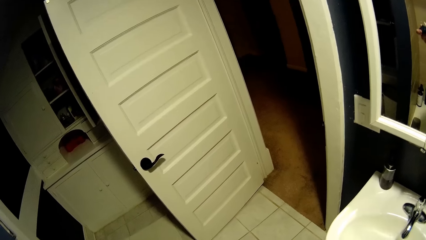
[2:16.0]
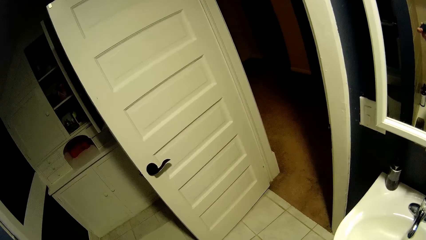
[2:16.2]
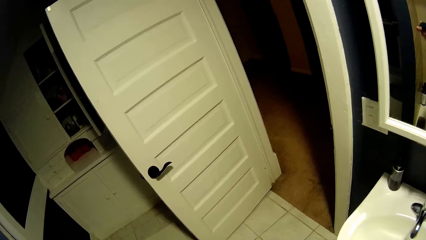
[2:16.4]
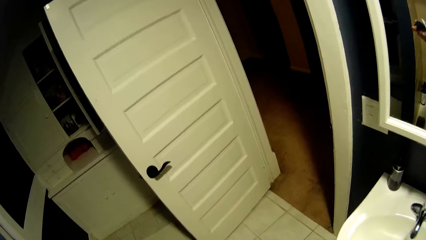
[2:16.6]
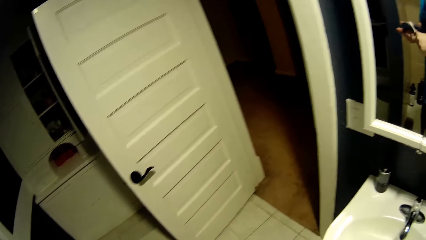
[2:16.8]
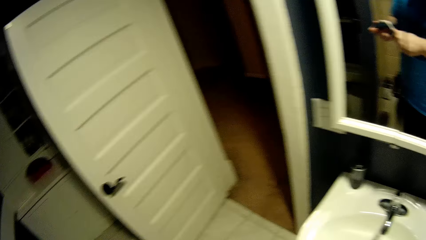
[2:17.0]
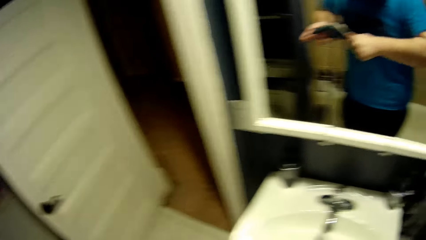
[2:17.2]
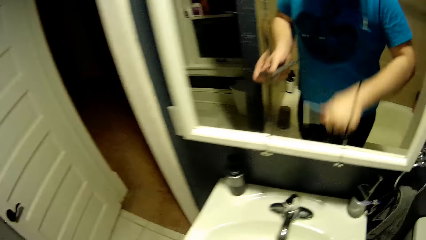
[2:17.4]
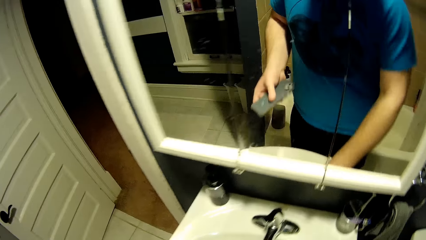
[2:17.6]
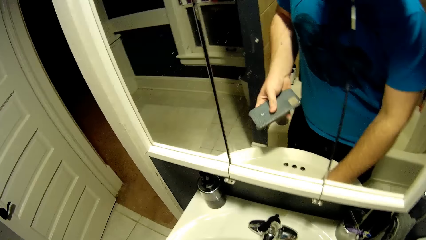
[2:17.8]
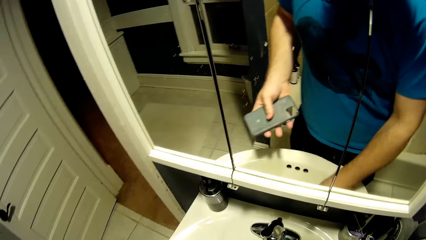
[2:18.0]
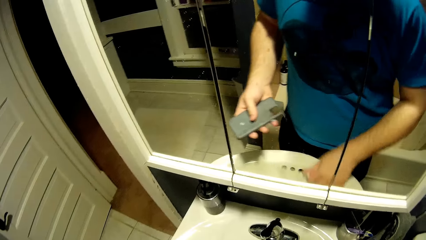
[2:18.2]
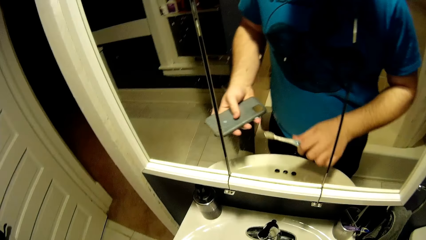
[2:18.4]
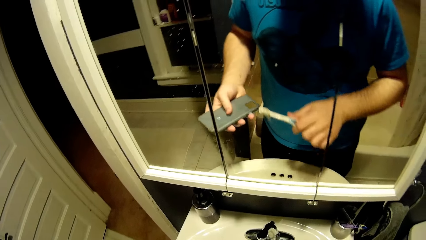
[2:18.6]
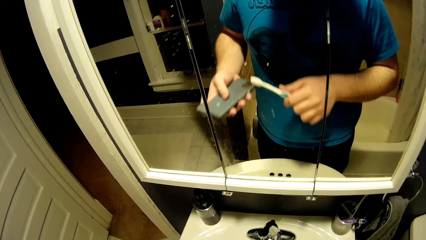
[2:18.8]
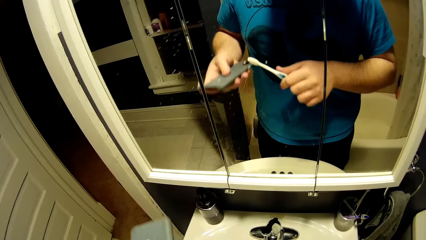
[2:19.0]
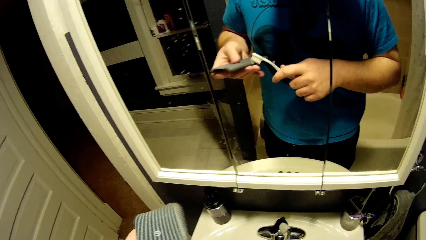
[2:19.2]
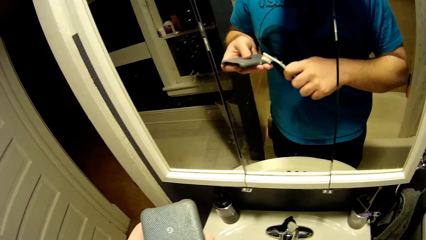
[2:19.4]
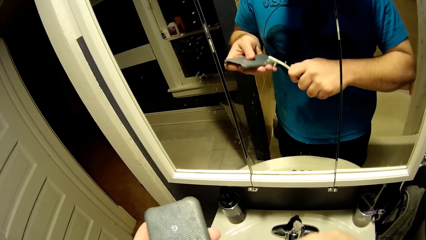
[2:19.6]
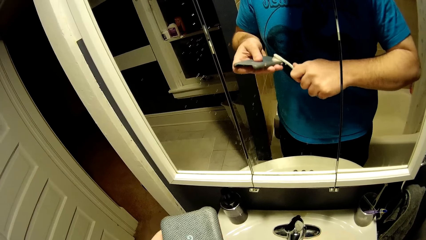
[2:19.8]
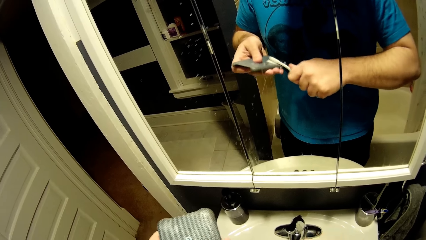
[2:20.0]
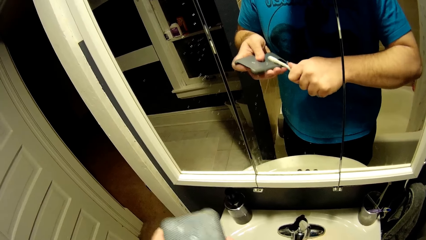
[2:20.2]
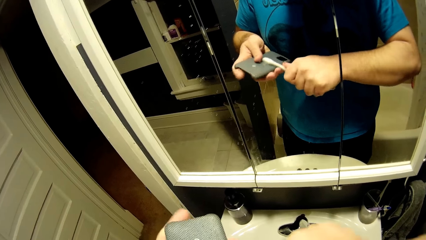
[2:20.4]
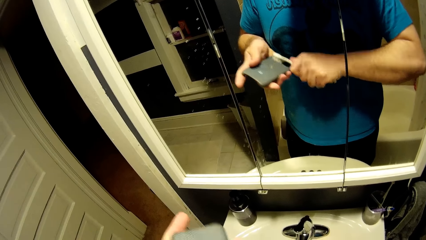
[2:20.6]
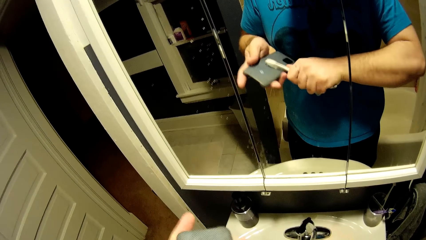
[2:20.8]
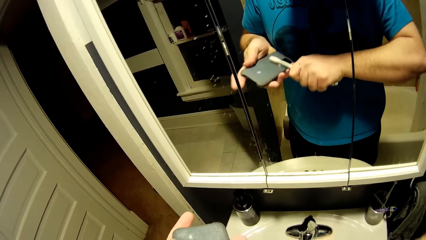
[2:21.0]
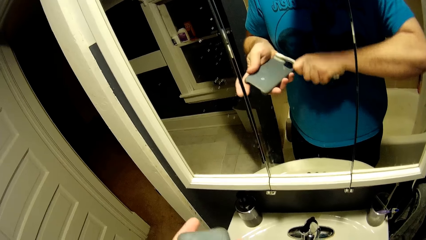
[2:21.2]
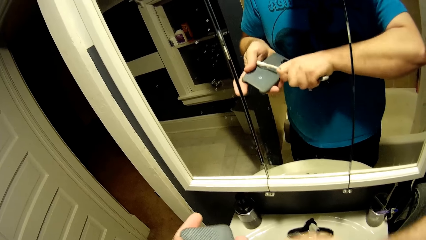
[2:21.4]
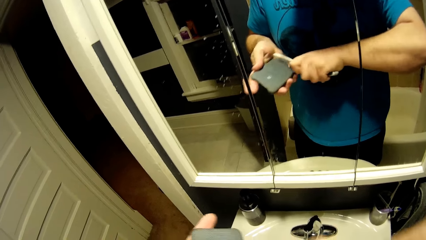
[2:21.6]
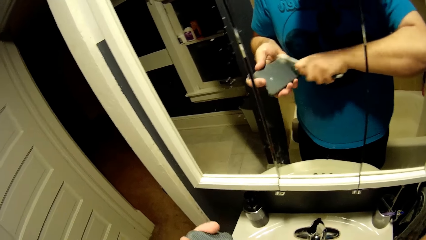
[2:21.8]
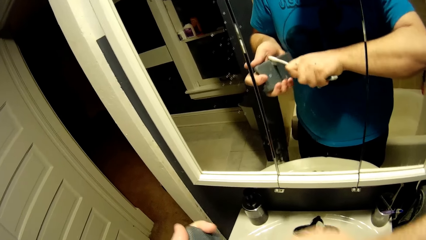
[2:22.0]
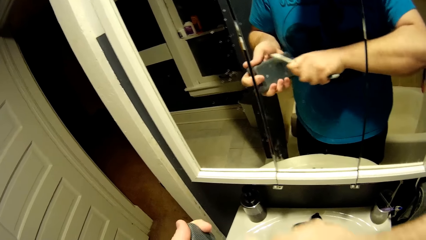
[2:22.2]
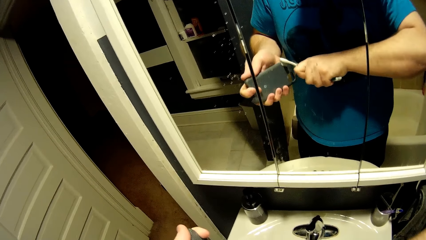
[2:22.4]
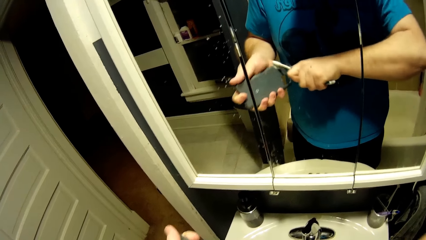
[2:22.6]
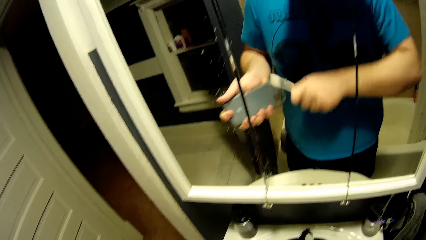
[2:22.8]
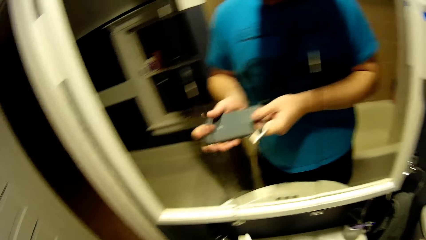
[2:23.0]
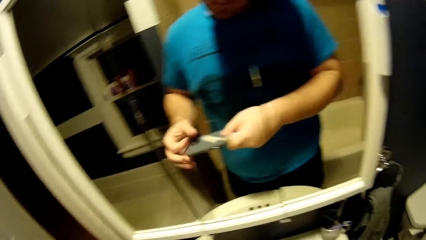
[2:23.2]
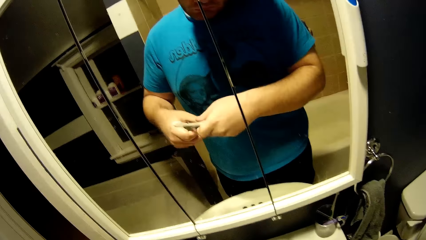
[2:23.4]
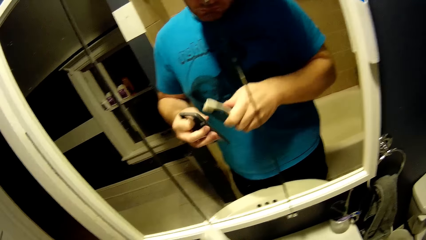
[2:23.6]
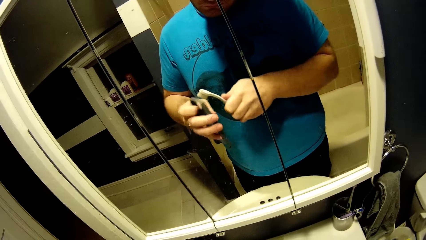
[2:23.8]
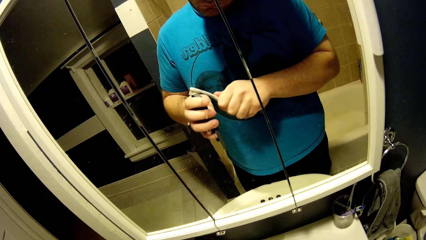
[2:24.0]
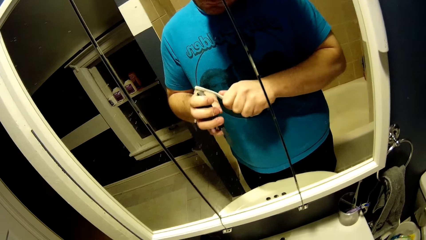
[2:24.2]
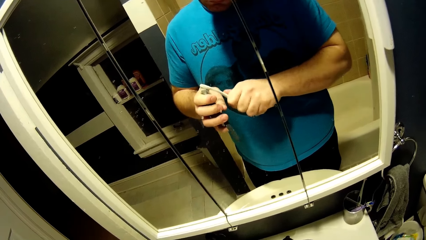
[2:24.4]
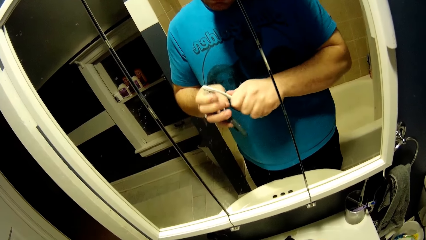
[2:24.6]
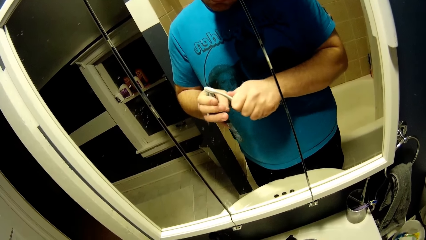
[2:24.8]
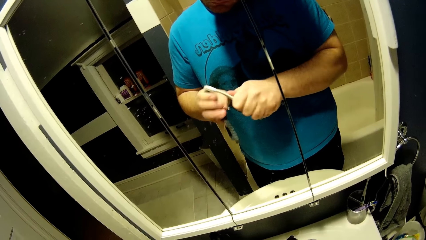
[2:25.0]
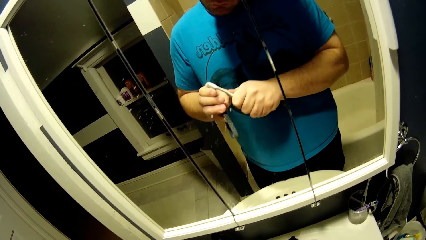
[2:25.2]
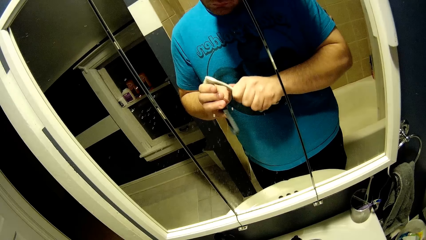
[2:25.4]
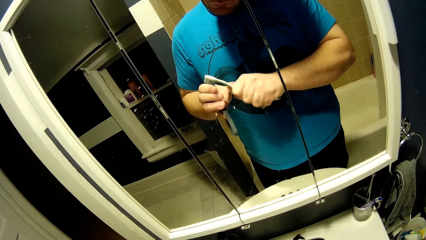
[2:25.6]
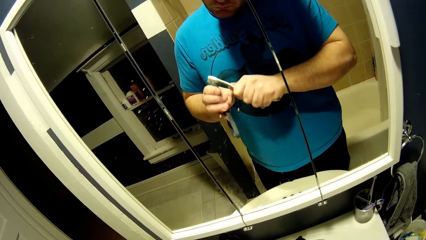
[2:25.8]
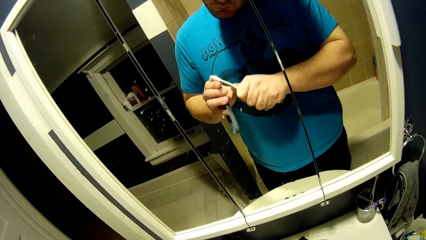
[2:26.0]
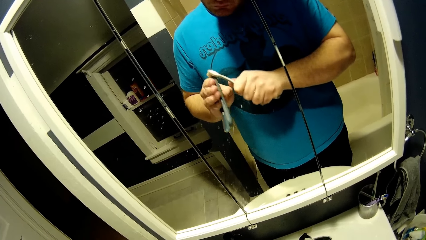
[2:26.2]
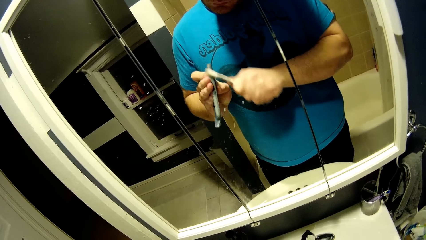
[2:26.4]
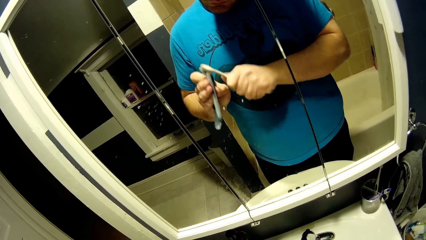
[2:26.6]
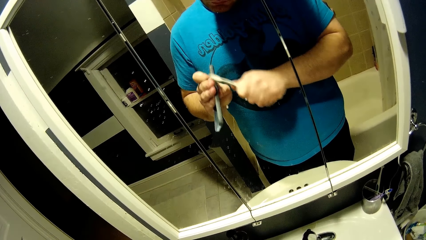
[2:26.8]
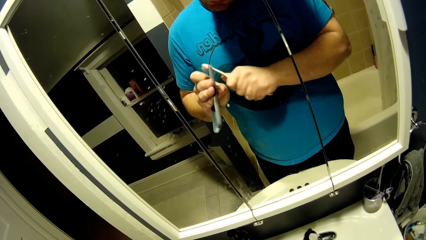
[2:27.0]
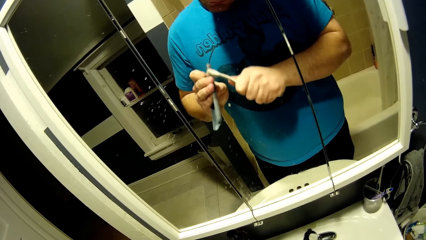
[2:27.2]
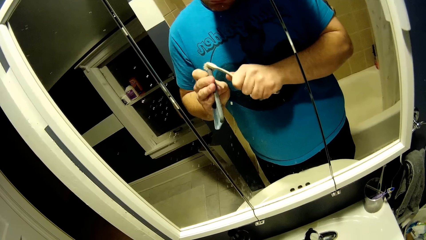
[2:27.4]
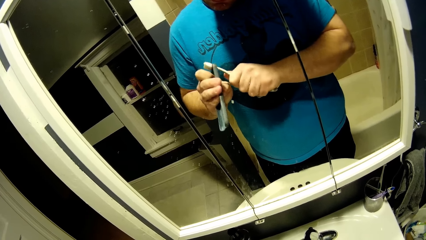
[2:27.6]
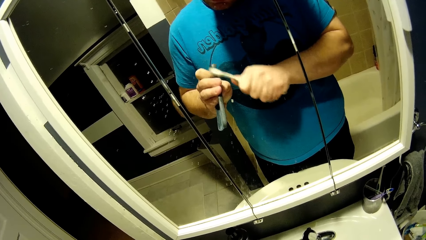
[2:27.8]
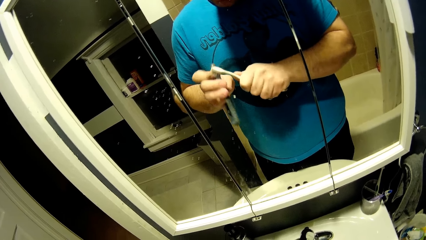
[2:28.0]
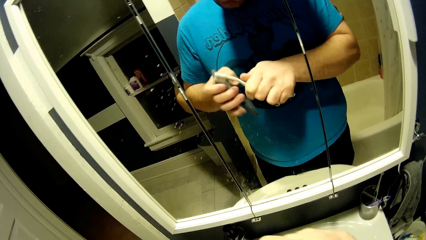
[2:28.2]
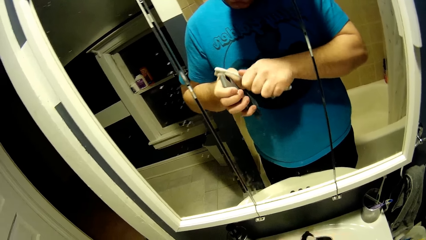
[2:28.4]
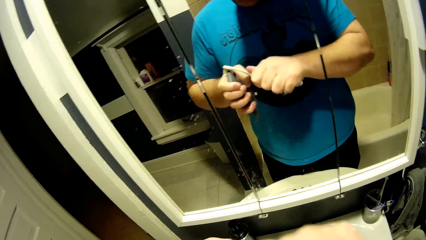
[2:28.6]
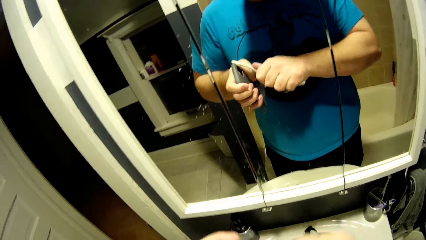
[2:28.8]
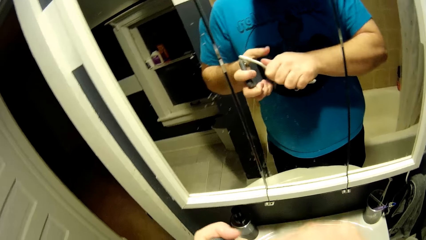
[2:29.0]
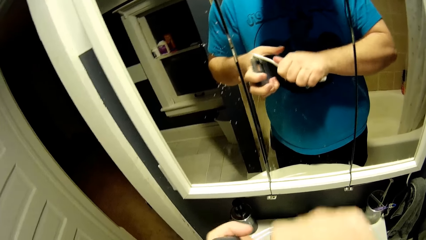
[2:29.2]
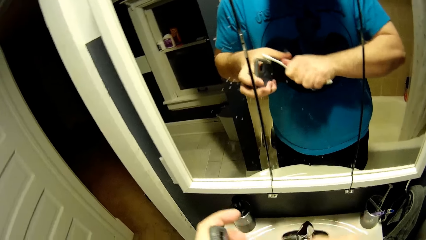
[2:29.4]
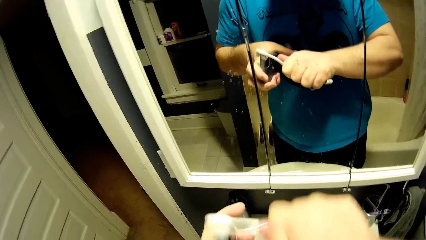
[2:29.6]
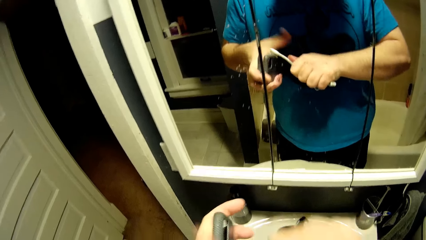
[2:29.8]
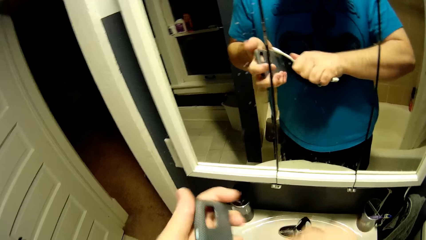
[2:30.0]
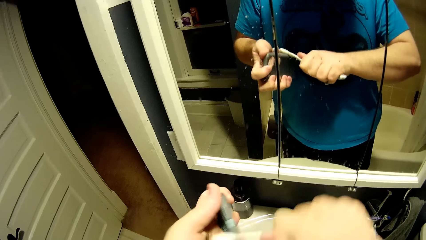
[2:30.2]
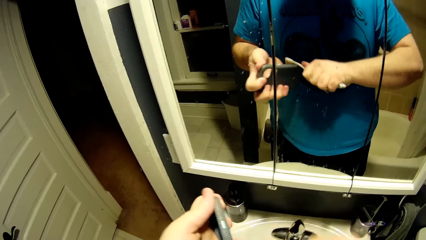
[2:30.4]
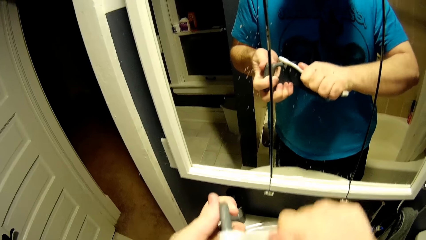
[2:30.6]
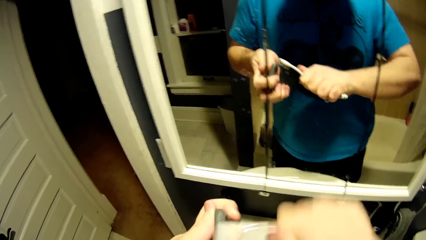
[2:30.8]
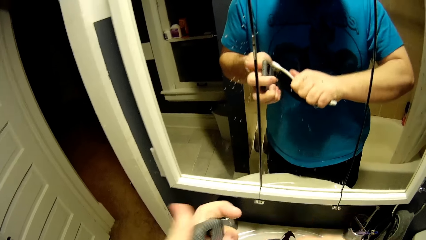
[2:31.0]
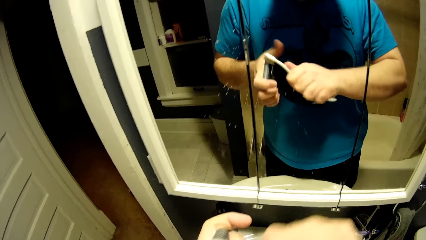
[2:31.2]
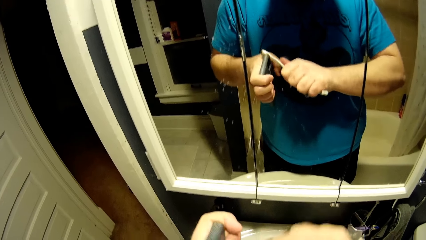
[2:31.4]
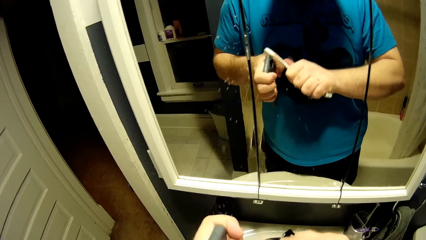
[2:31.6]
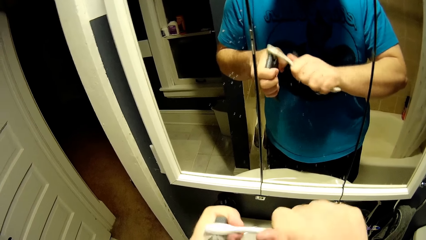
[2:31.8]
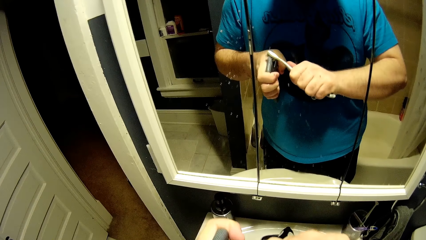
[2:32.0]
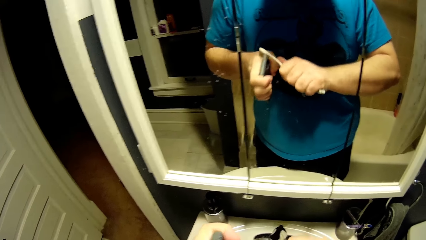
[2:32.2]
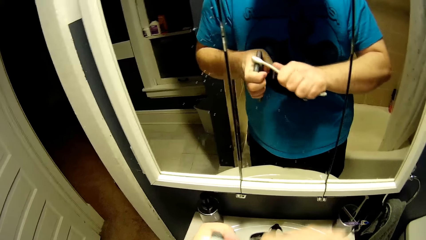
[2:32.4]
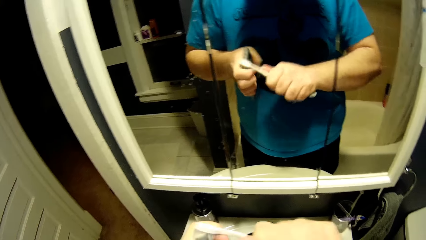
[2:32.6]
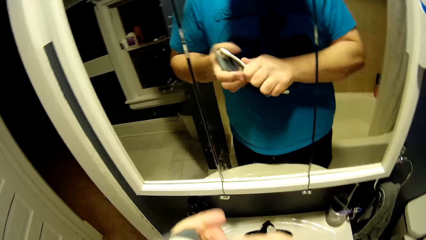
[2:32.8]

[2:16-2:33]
The camera wearer scrubs the phone case with a brush. They scrub the phone case again.
